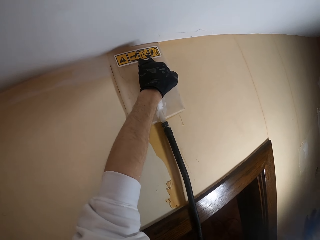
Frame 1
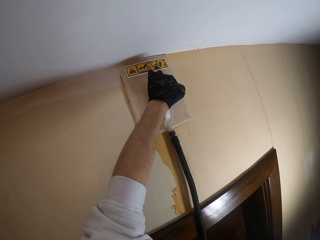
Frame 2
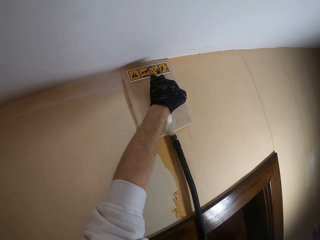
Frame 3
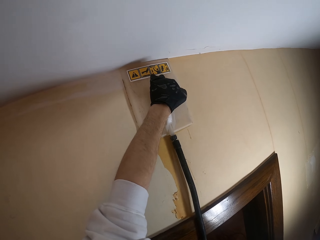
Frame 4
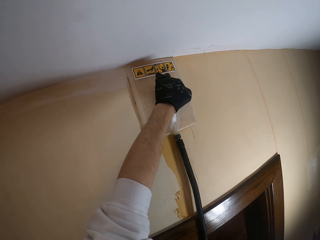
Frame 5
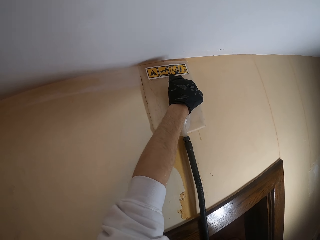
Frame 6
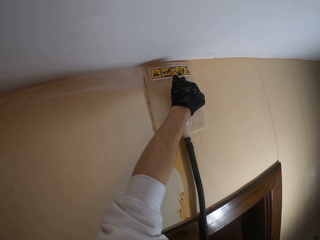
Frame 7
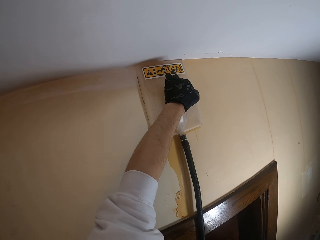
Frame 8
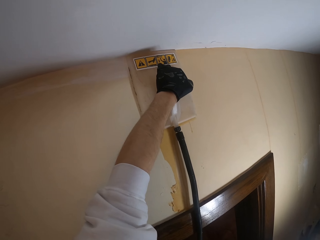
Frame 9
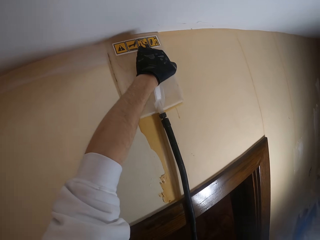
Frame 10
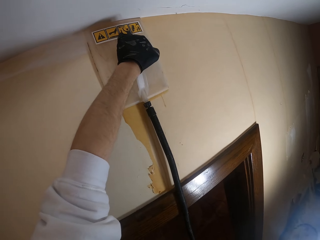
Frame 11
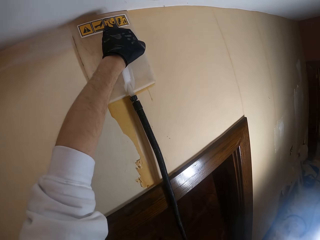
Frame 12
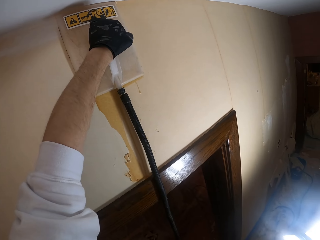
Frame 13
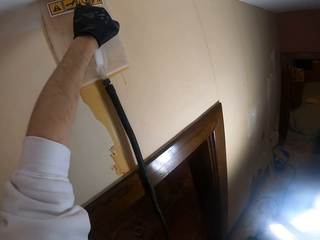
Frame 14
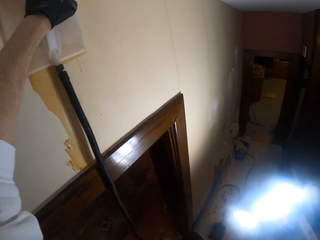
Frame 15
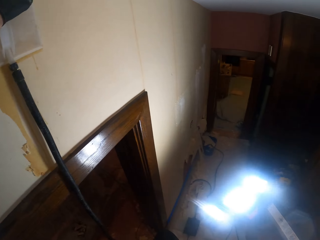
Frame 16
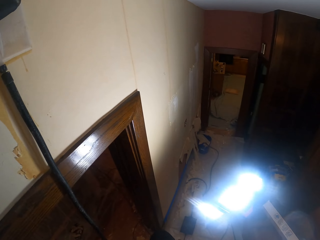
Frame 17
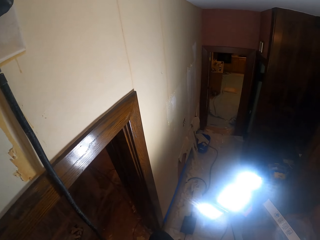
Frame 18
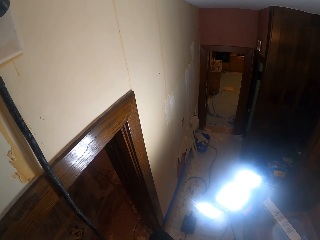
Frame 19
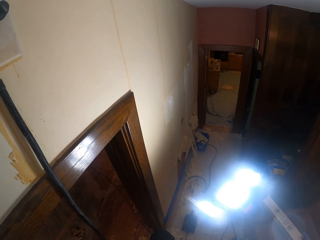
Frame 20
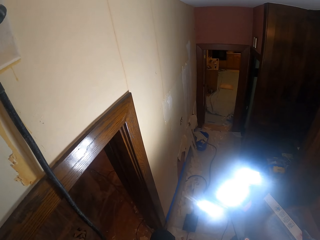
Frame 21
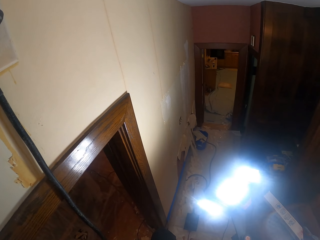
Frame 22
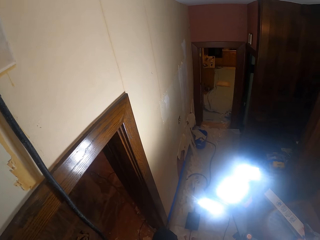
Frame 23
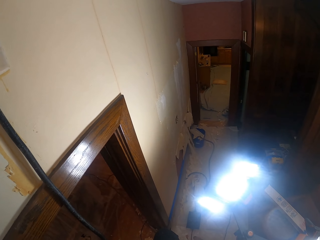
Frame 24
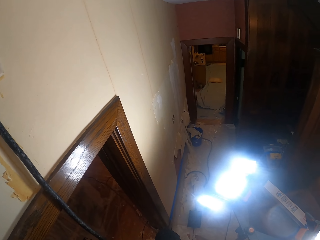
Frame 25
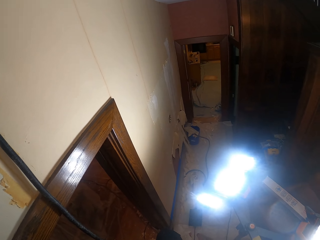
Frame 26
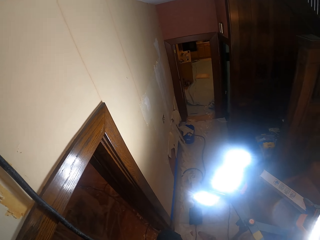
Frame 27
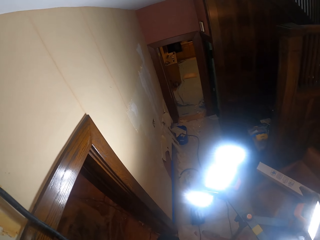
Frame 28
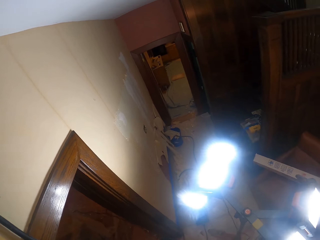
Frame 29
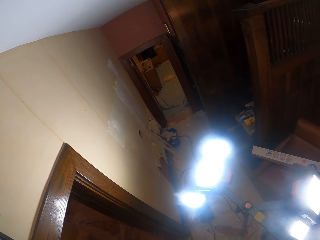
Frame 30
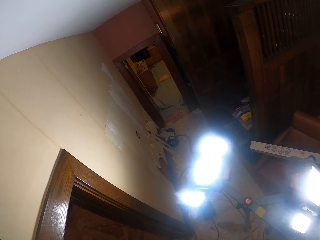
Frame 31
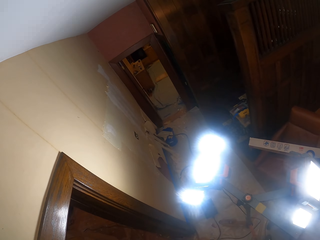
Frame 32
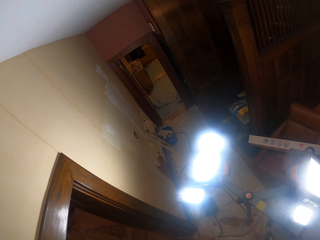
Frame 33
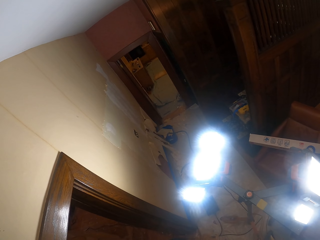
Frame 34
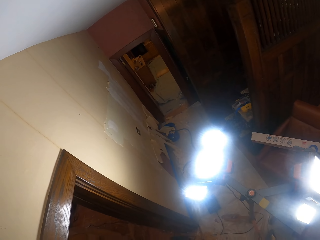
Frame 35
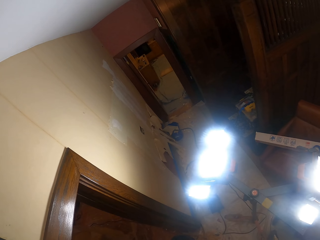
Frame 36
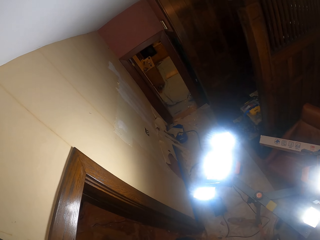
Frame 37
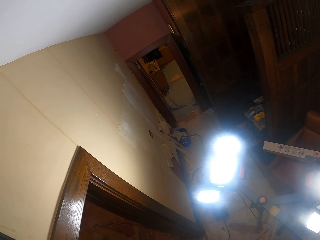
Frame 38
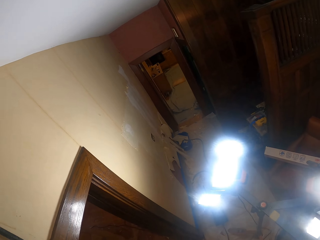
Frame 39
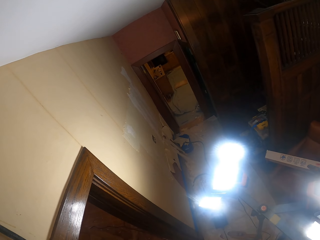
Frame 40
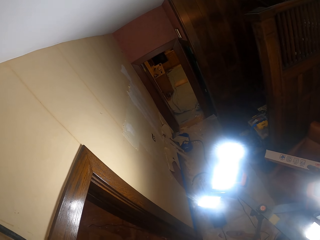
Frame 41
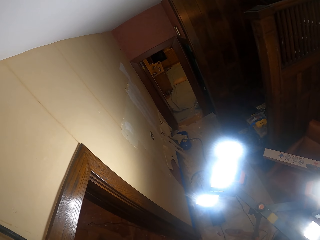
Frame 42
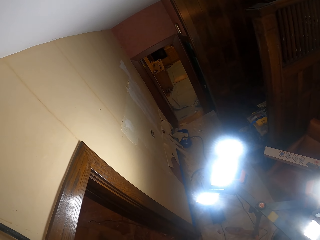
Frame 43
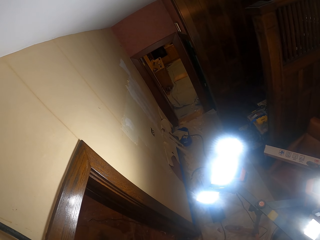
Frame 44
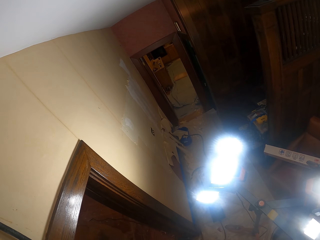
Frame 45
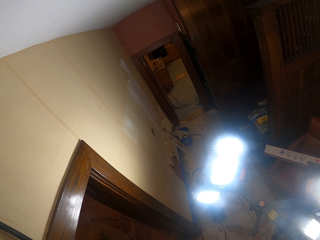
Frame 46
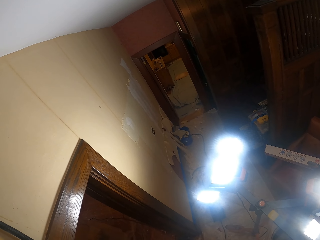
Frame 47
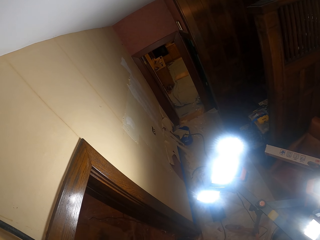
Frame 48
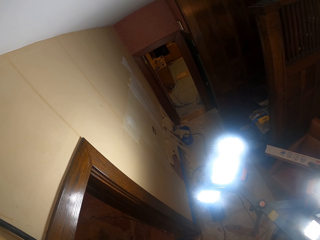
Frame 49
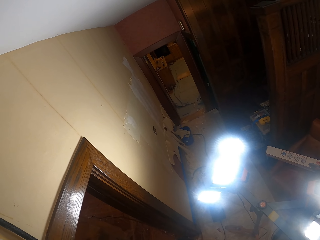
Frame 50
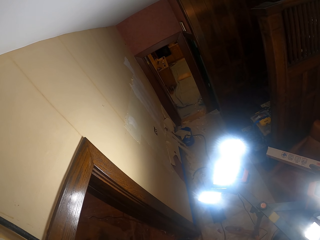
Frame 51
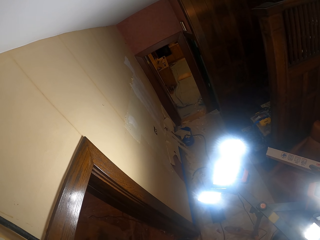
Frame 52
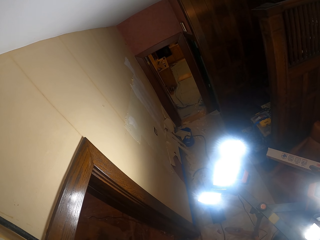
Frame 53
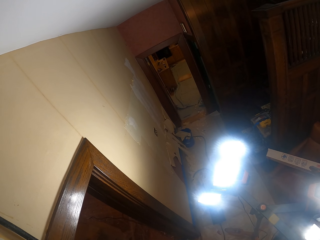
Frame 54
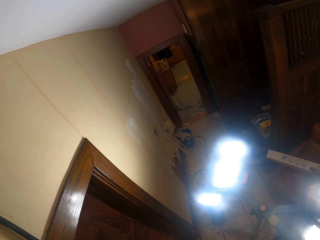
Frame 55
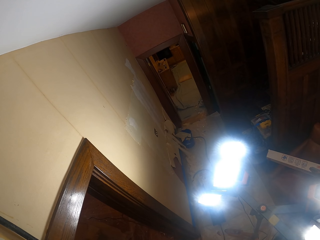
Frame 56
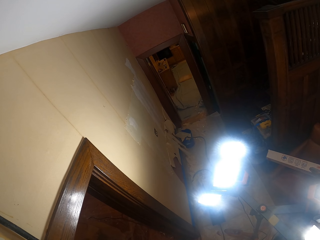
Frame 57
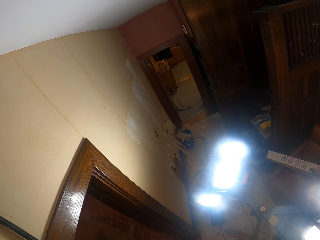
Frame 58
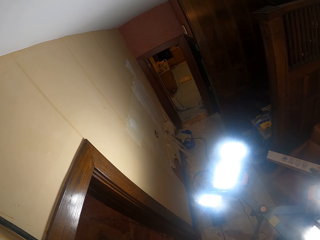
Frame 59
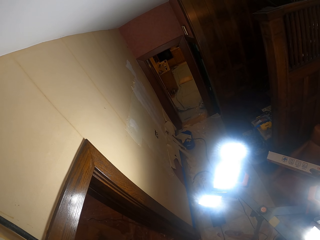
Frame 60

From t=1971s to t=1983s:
The camera wearer looks around. They turn around the room. They look at the lights.

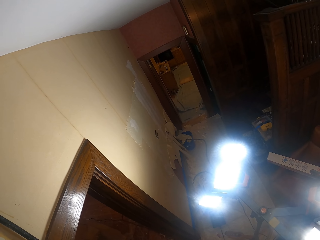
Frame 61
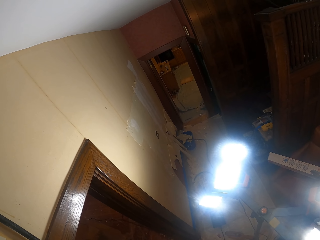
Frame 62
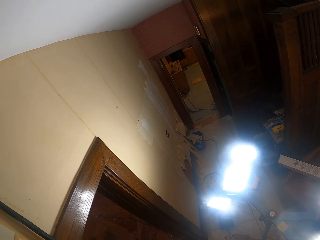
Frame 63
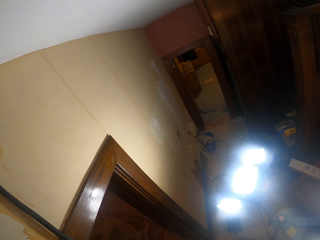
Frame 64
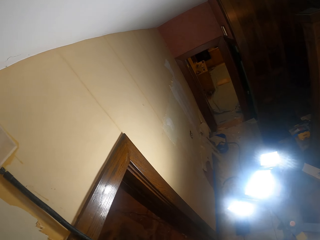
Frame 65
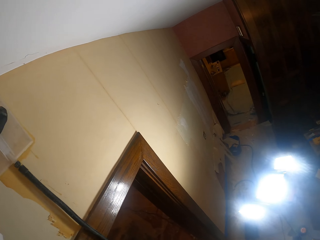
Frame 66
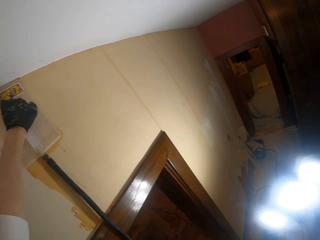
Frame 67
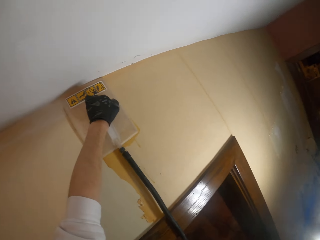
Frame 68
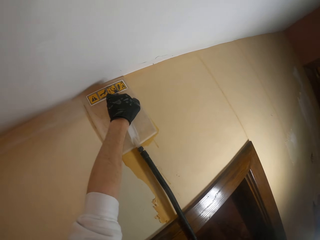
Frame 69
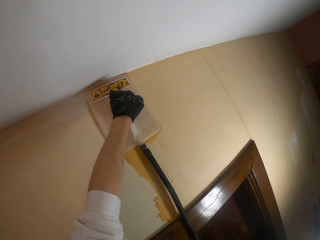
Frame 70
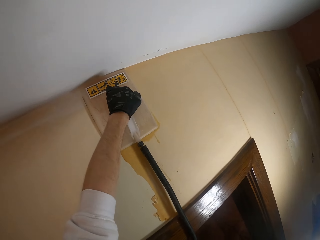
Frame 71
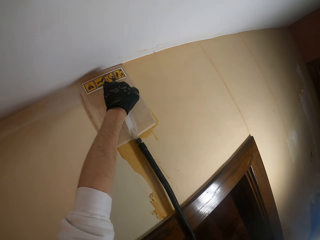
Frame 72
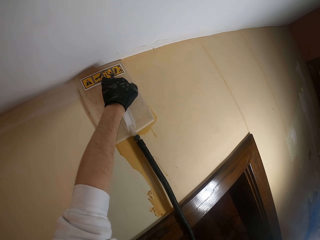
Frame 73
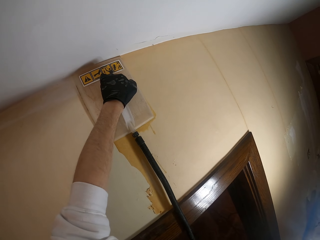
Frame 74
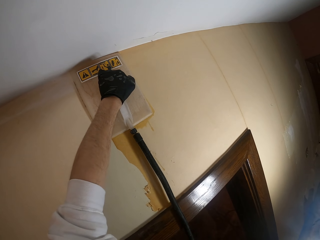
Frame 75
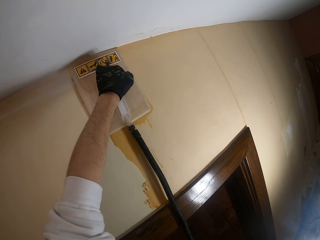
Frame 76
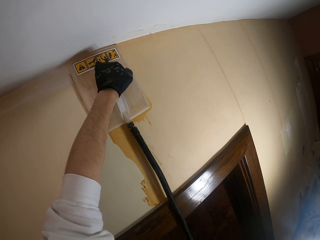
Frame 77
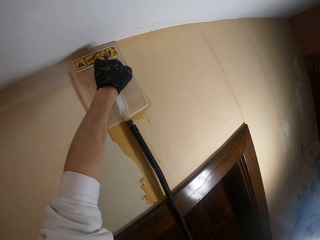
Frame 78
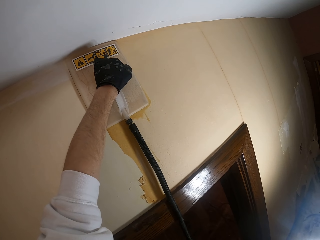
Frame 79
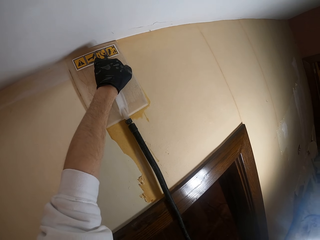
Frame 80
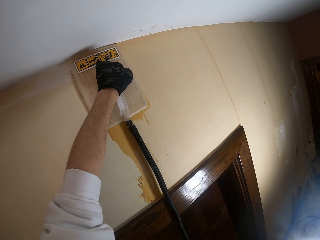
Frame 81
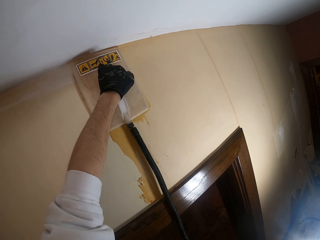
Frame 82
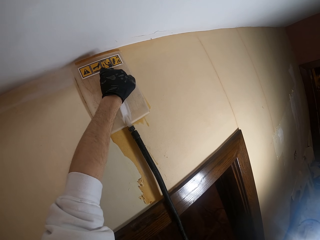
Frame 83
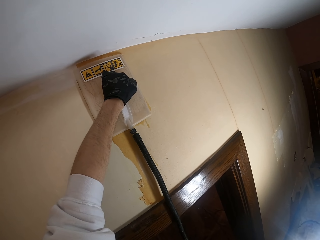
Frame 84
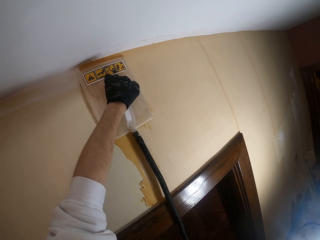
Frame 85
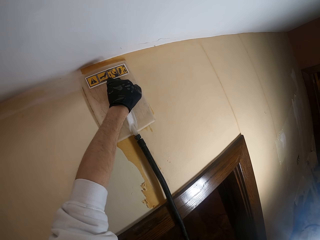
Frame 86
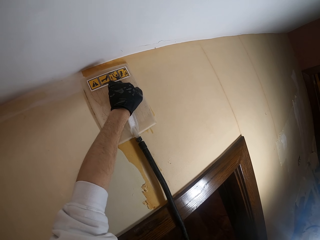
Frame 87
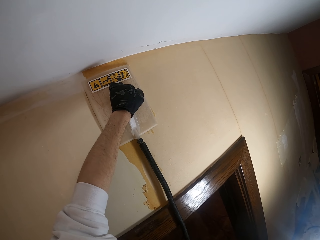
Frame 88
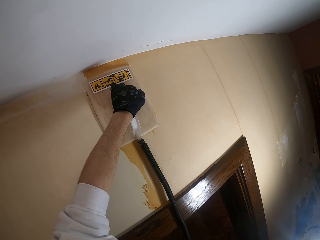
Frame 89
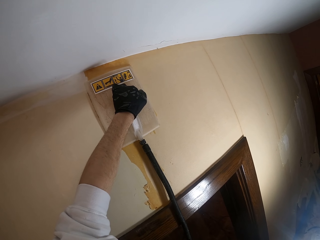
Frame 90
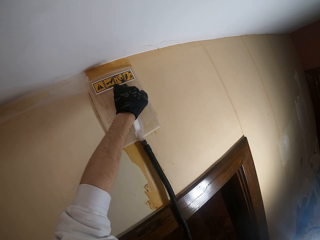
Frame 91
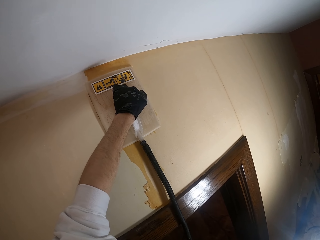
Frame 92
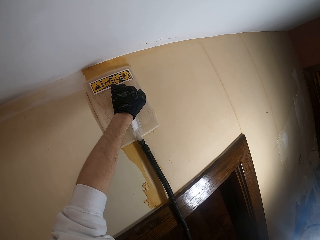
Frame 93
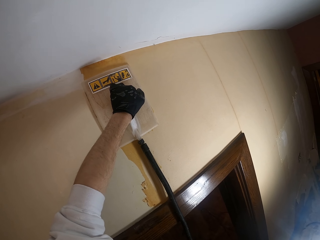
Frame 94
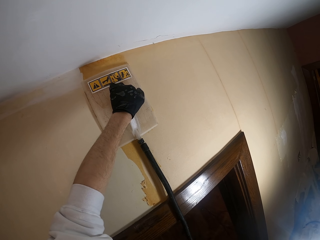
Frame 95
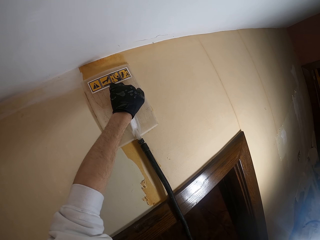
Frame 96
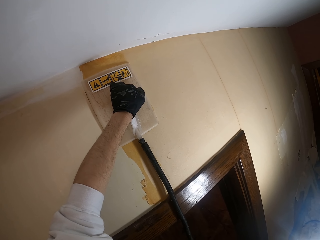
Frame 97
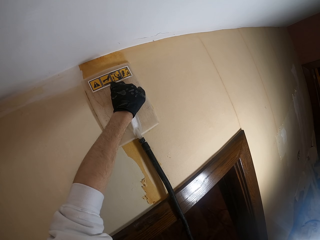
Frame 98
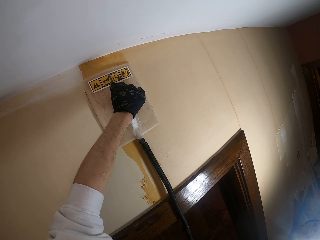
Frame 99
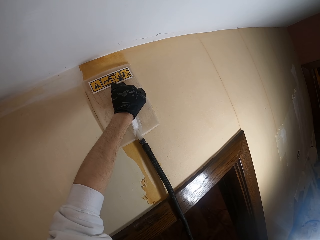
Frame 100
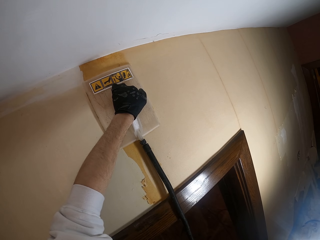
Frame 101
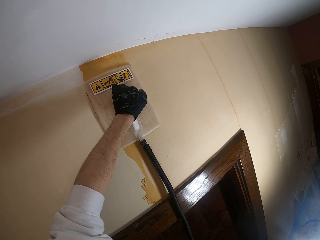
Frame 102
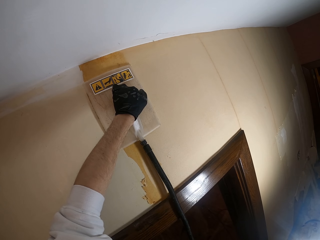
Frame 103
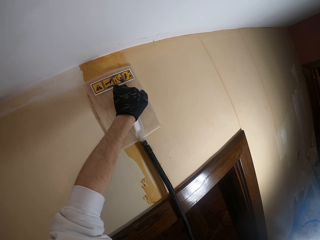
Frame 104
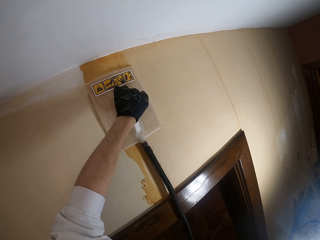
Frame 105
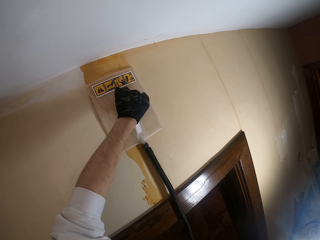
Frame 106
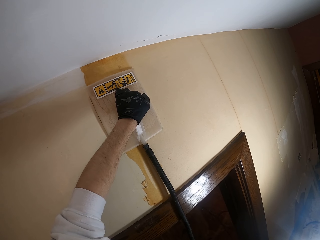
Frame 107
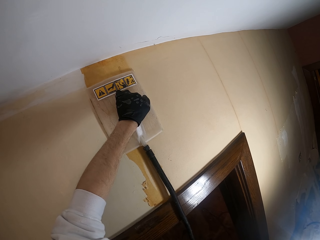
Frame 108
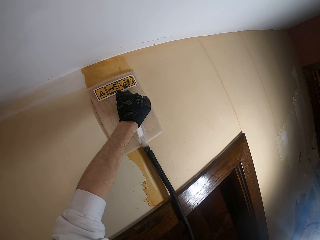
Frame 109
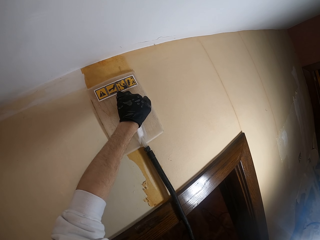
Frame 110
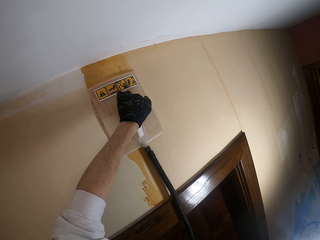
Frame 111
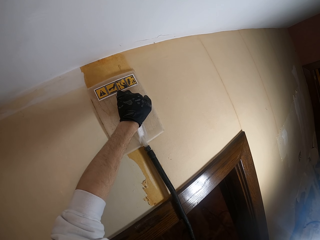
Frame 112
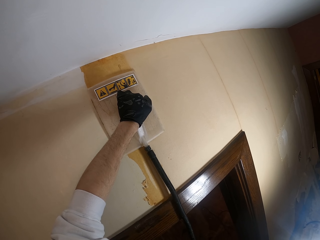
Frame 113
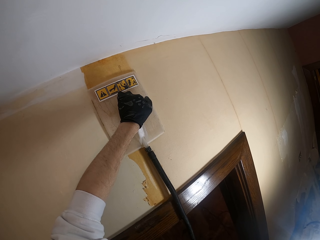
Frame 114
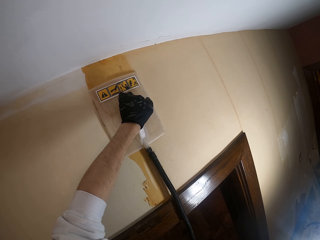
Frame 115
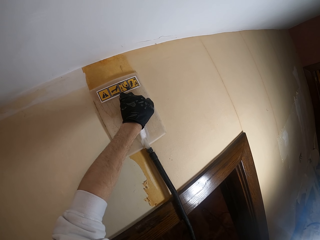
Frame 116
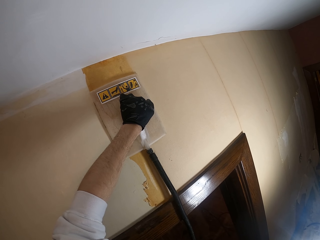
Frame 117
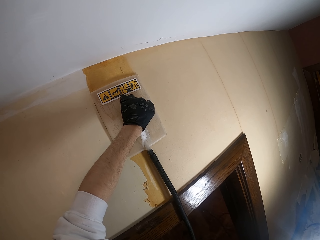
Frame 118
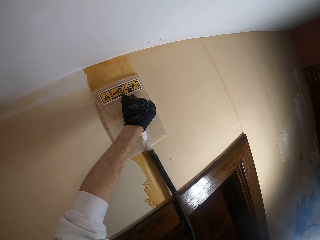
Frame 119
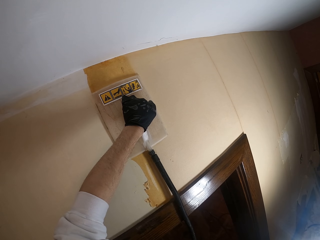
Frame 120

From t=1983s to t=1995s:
The camera wearer looks to the wallpaper steamer. They move the wallpaper steamer along the wall downwards.
